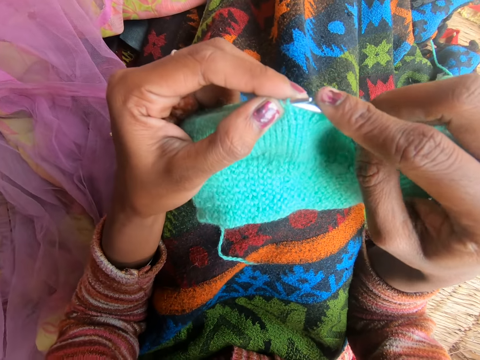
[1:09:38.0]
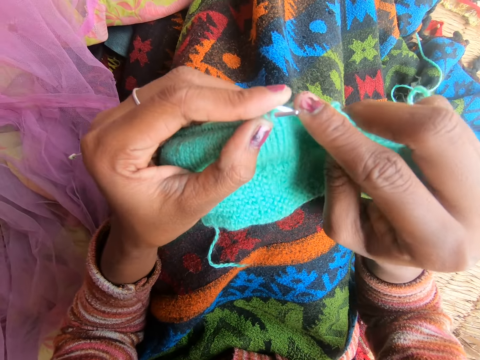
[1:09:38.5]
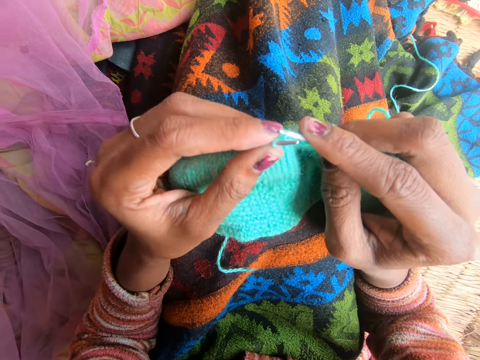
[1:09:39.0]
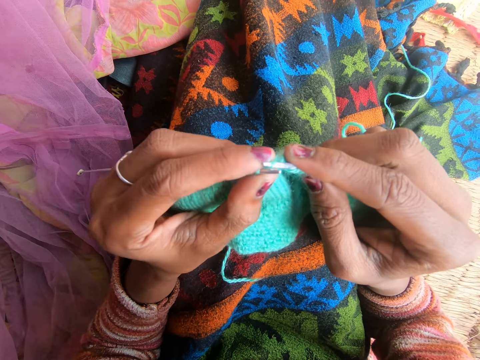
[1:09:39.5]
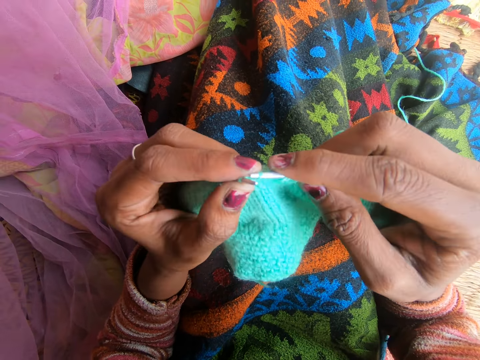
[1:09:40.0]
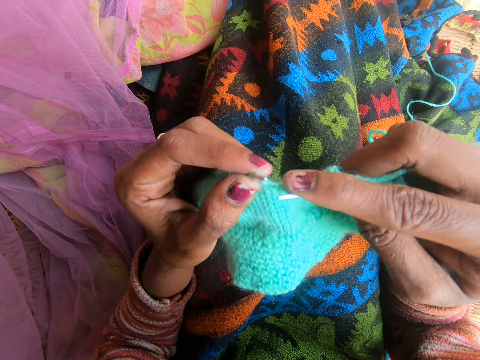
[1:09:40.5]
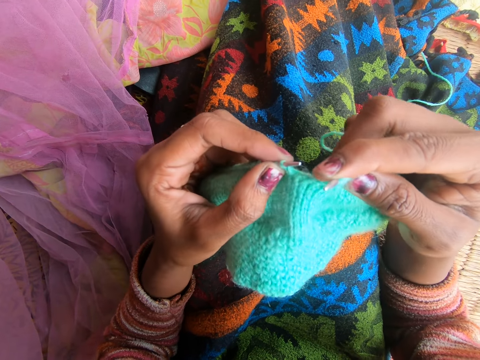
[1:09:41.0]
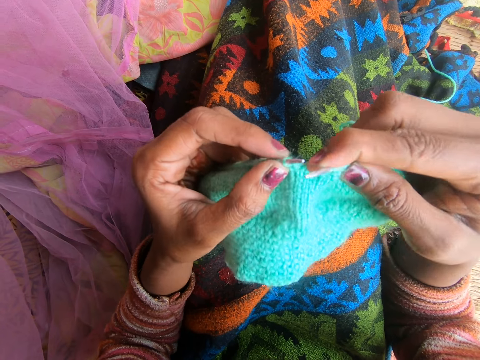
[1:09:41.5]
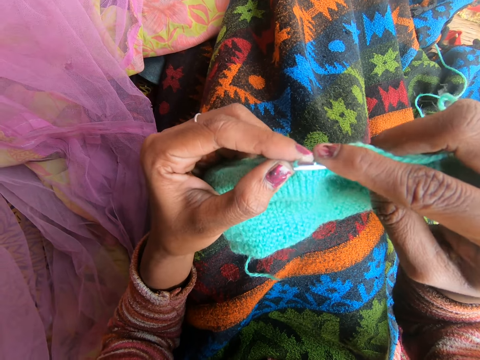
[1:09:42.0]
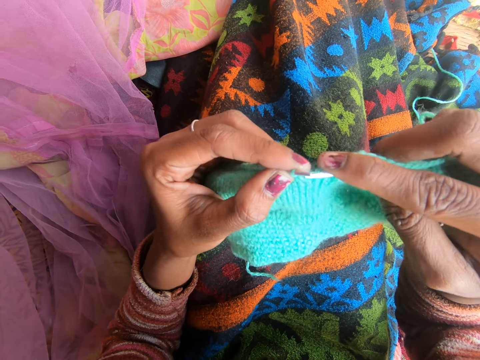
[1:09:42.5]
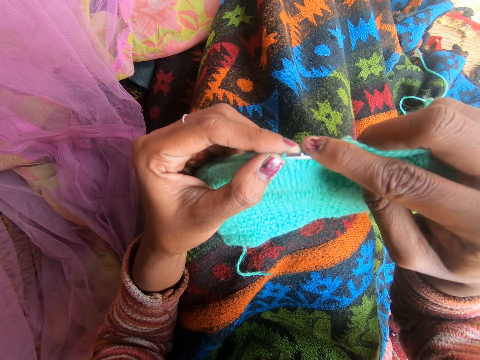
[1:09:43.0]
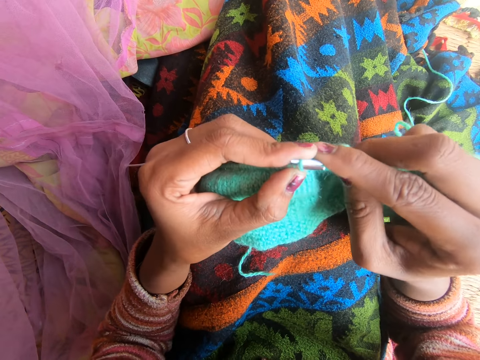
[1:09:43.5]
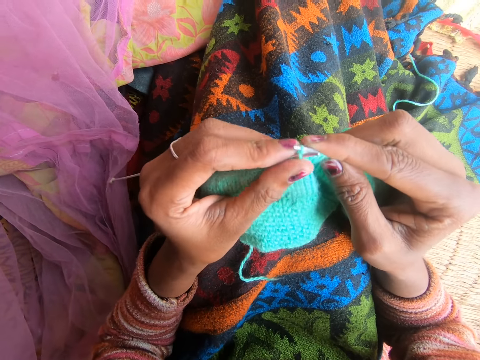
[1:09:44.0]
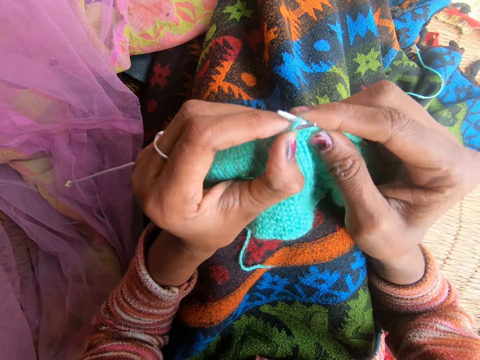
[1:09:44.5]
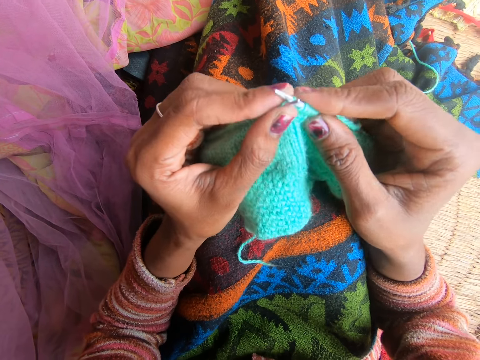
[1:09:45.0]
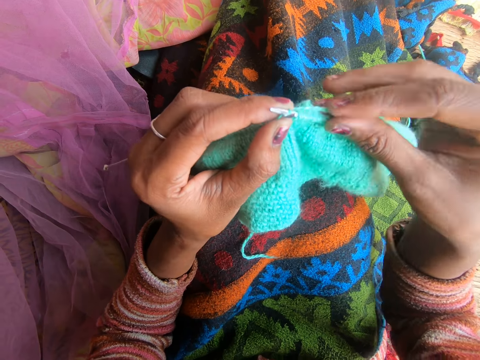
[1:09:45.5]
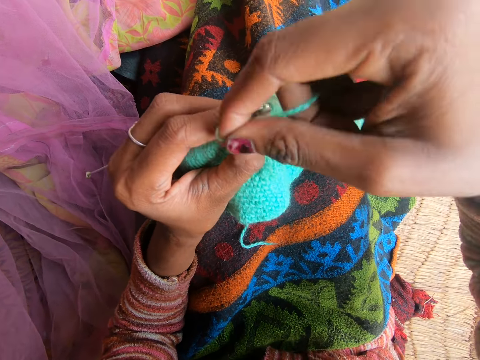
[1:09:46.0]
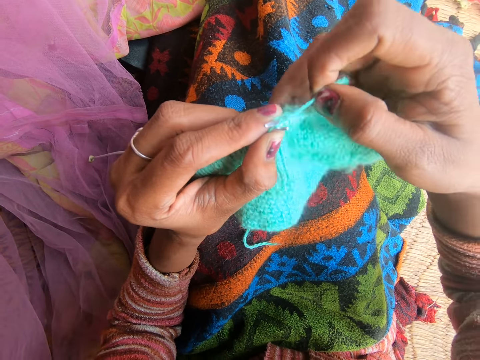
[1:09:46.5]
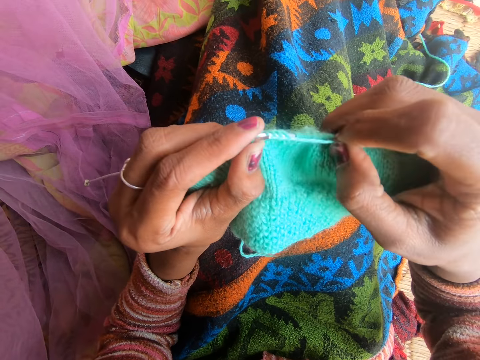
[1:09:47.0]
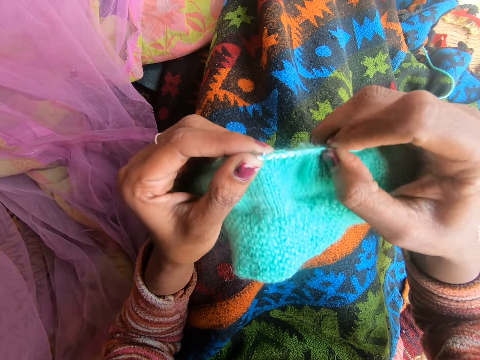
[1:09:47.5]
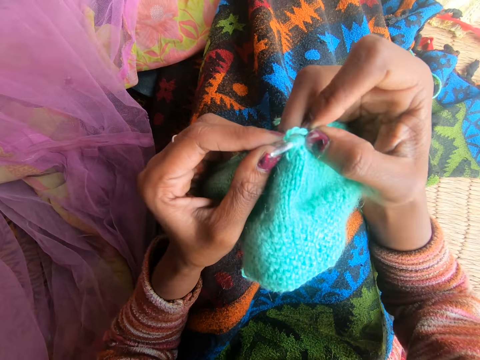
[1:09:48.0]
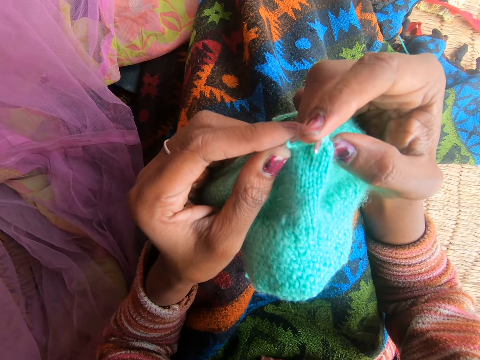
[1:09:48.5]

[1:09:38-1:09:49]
The camera wearer converses.

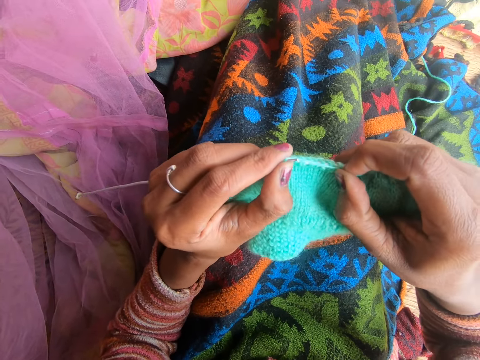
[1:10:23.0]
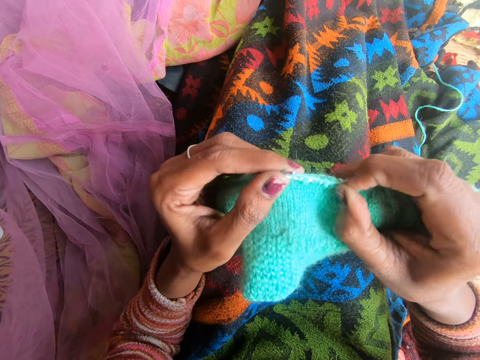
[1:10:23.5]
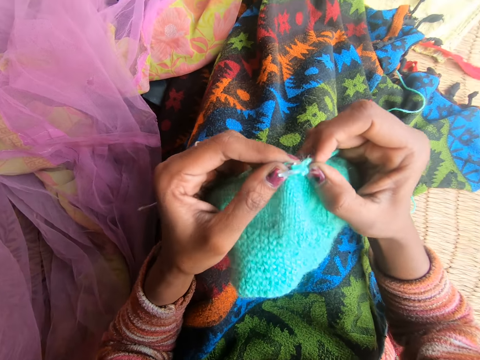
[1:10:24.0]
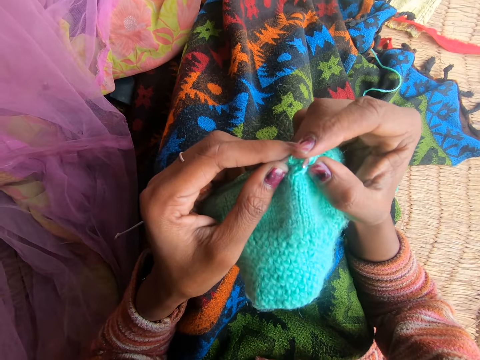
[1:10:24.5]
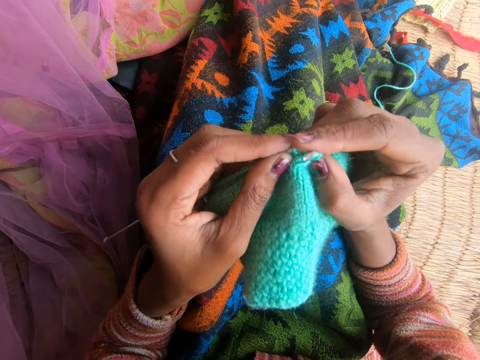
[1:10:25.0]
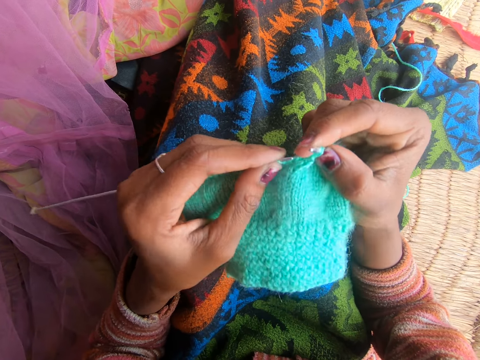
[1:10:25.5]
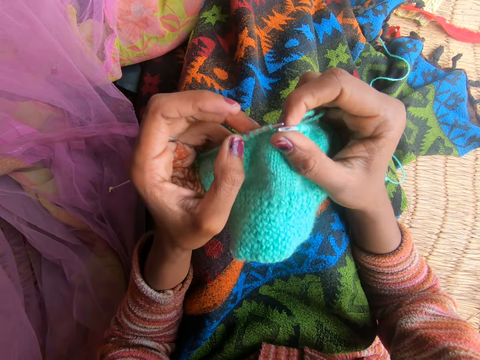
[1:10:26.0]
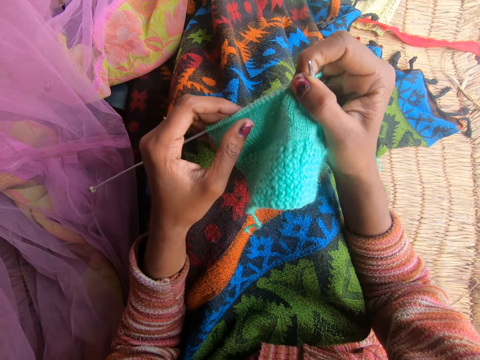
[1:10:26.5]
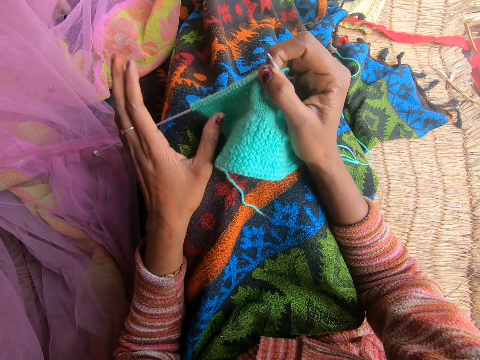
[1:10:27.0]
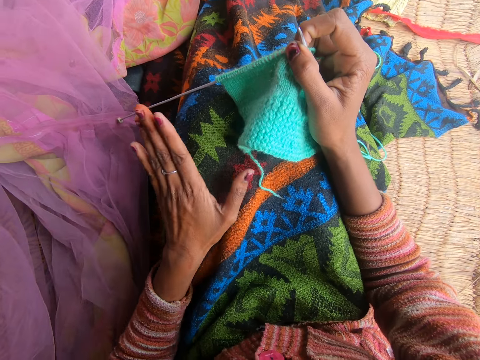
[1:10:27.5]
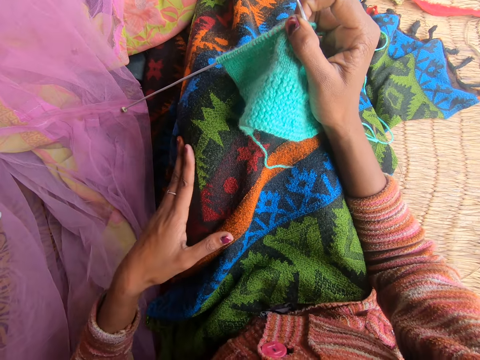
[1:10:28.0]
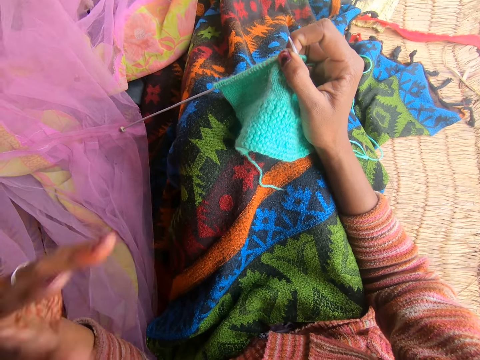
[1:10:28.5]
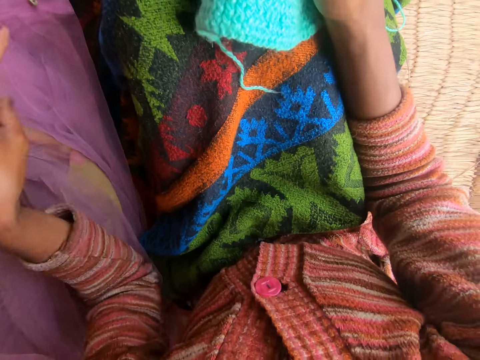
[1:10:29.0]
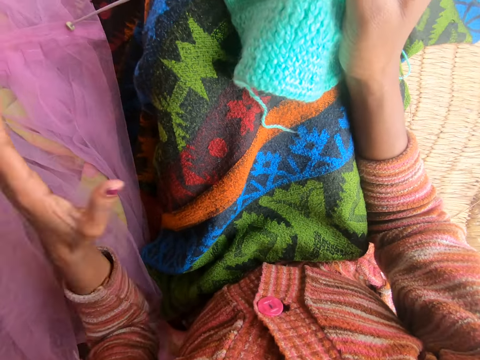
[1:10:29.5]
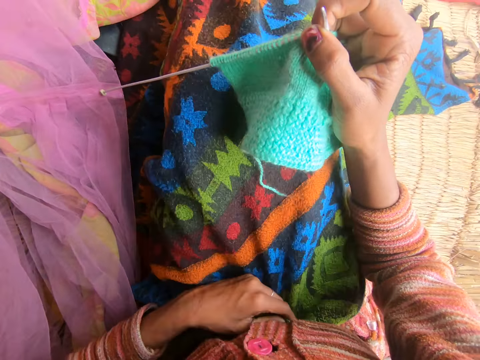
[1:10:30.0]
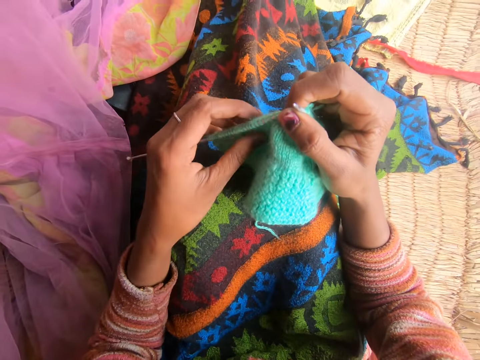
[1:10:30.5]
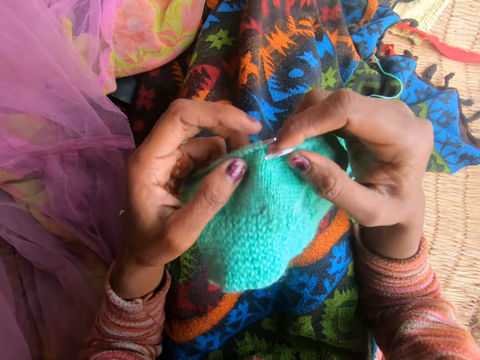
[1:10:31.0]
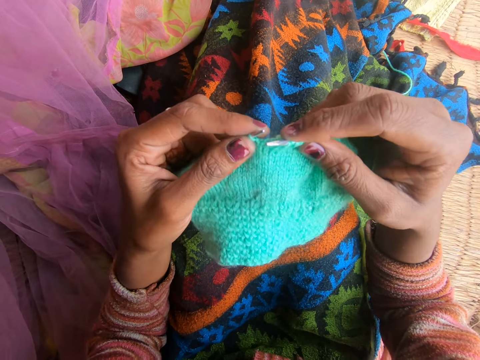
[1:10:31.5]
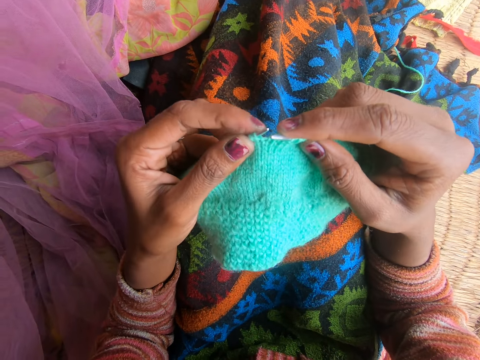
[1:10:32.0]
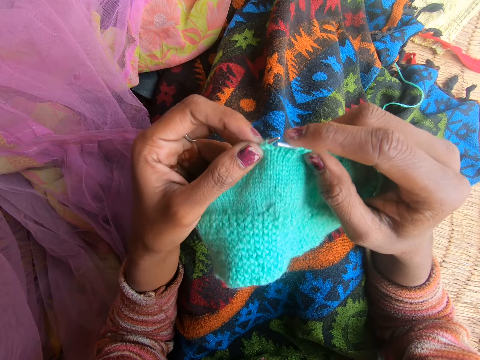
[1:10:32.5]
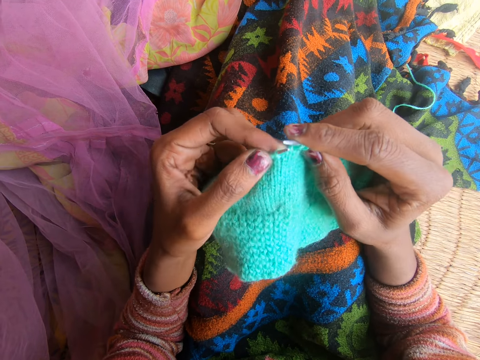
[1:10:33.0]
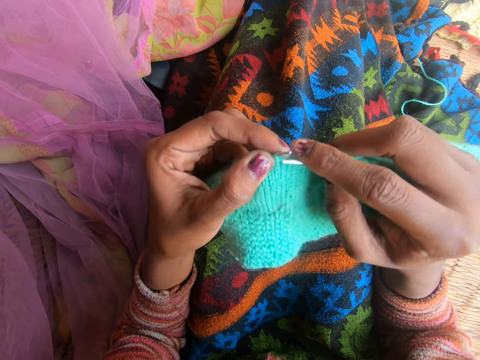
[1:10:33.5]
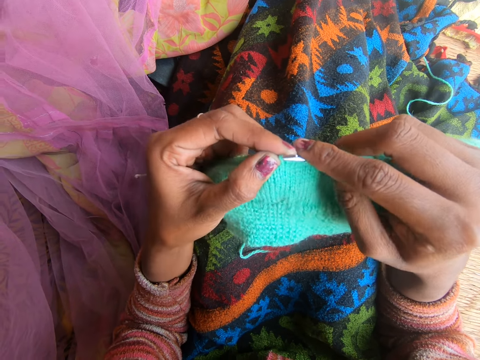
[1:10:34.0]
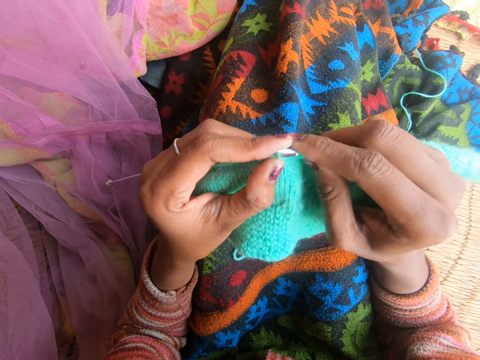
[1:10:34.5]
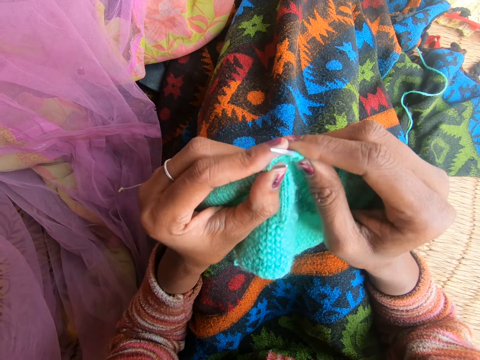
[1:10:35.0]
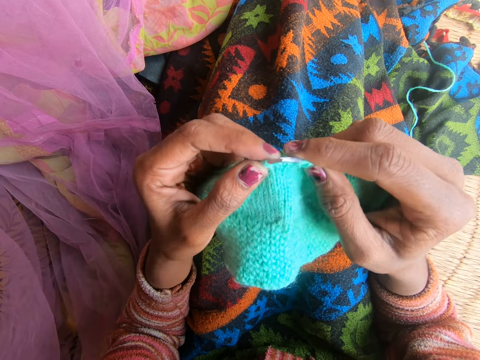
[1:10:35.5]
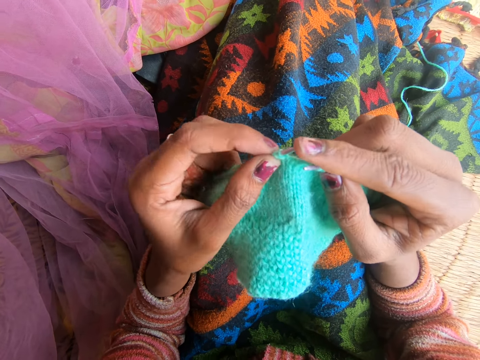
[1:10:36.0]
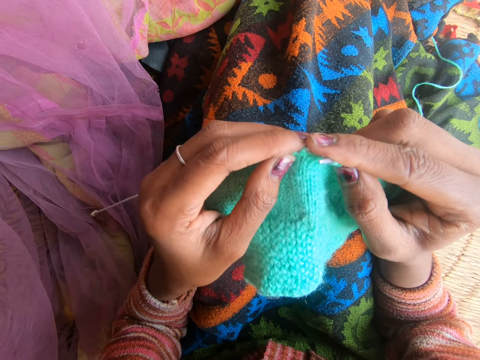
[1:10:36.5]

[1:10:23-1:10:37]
The camera wearer adjusts the fabric. She cleans her left hand on her wrapper. She shakes her left hand. She adjusts the wrapper with her left hand. She knits the fabric with the knitting needle.

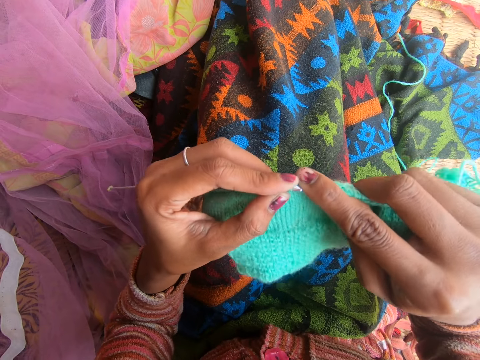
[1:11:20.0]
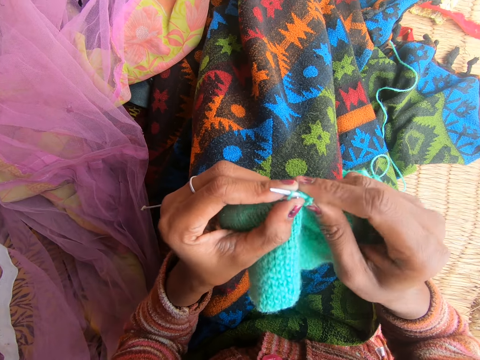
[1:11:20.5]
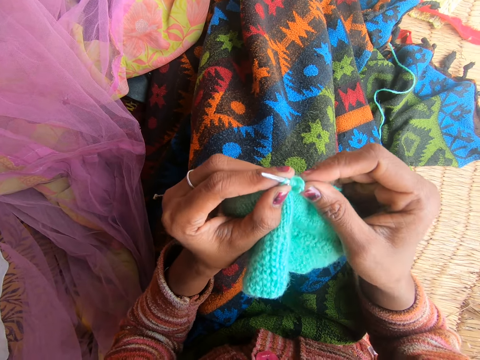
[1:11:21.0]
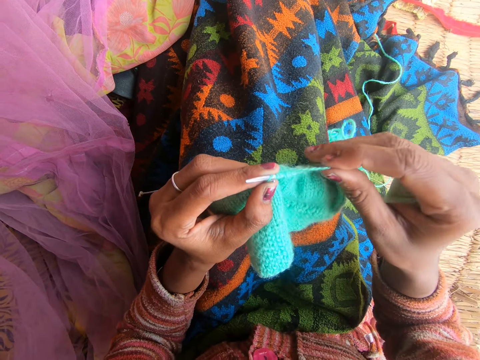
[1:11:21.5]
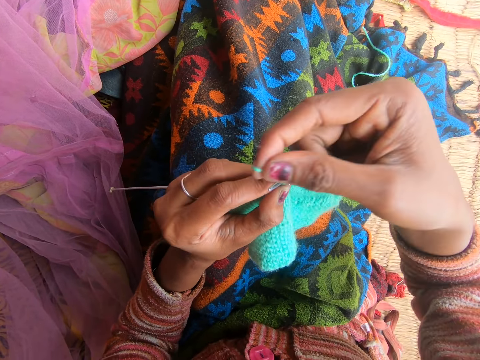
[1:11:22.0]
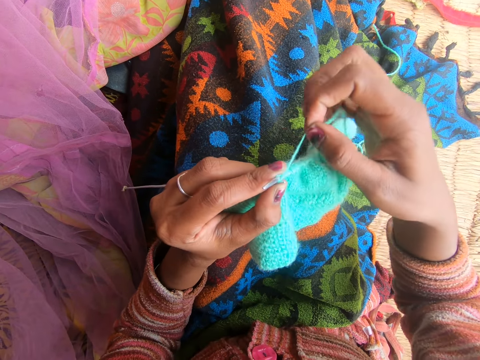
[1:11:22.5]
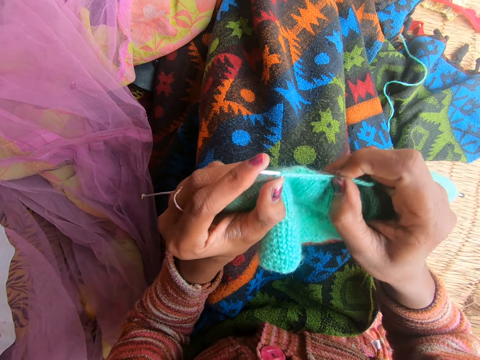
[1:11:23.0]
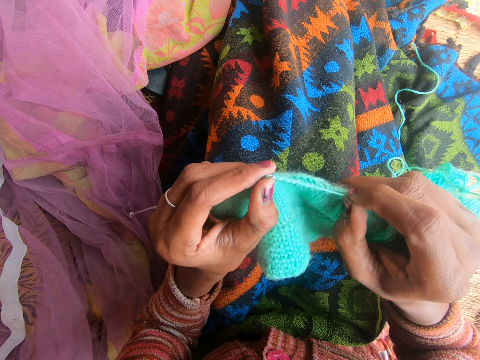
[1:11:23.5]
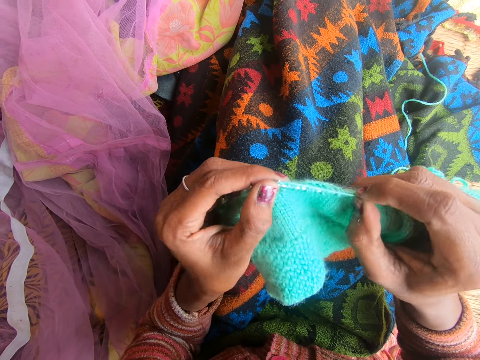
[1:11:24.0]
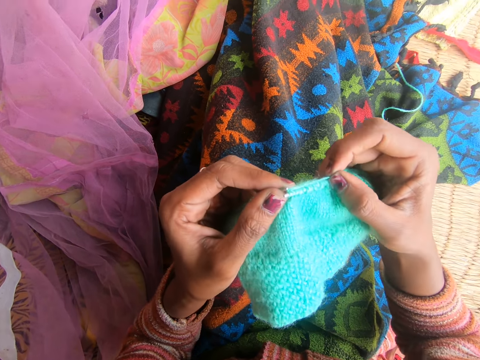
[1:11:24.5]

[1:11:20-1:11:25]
The camera wearer adjusts the fabric.
